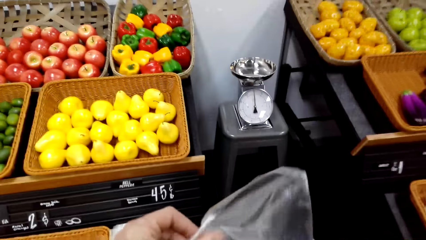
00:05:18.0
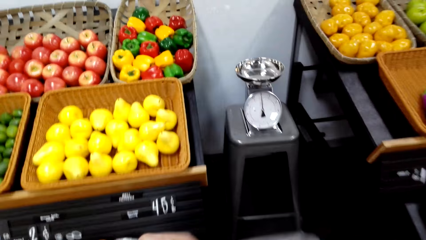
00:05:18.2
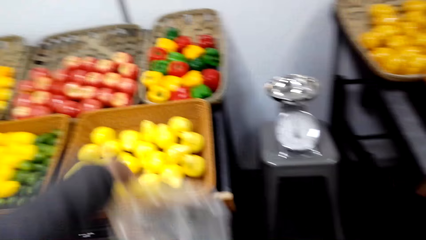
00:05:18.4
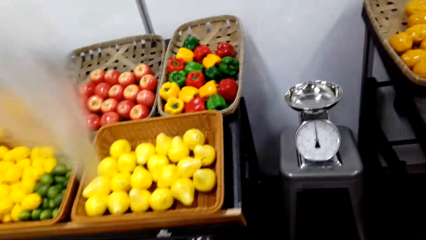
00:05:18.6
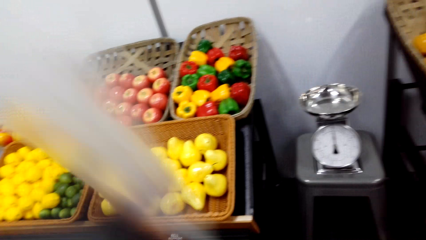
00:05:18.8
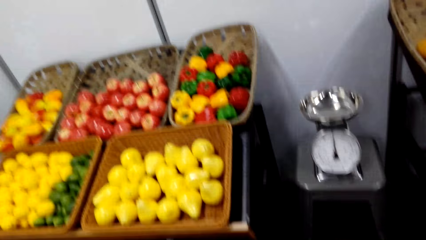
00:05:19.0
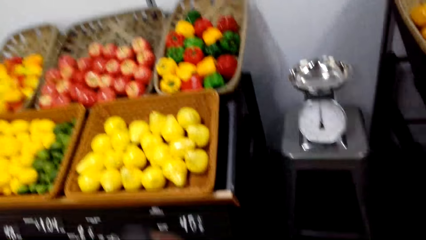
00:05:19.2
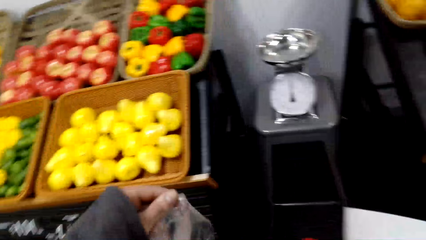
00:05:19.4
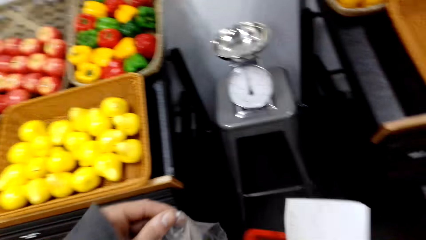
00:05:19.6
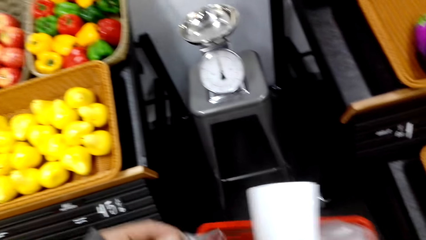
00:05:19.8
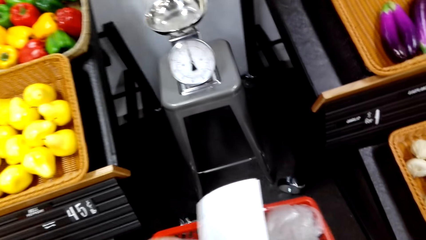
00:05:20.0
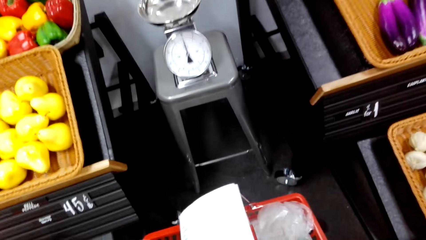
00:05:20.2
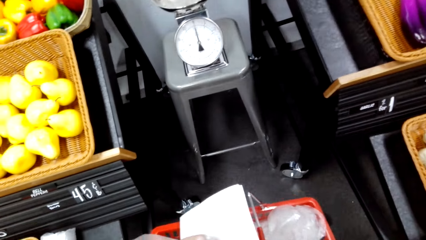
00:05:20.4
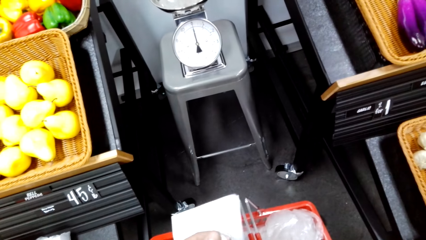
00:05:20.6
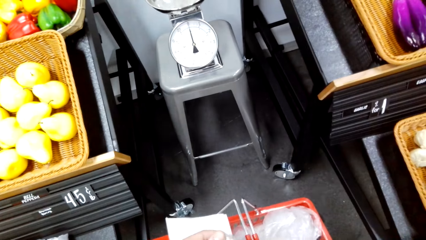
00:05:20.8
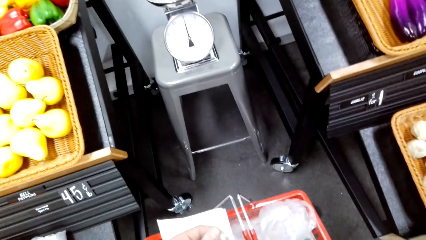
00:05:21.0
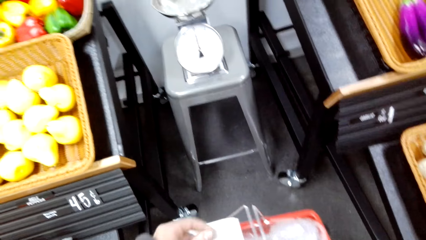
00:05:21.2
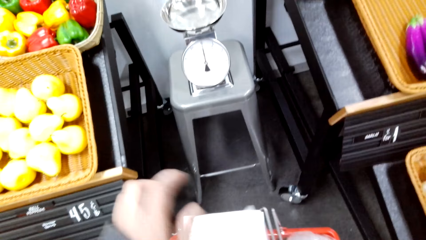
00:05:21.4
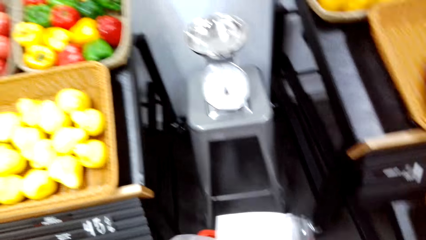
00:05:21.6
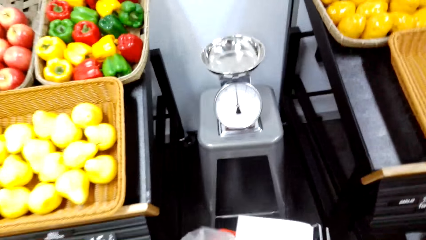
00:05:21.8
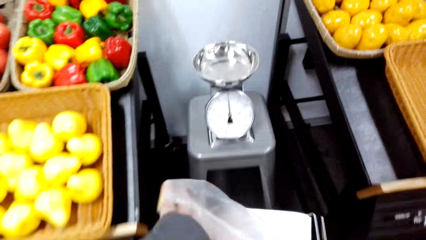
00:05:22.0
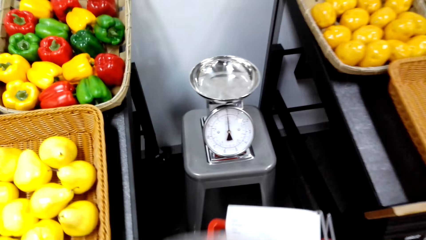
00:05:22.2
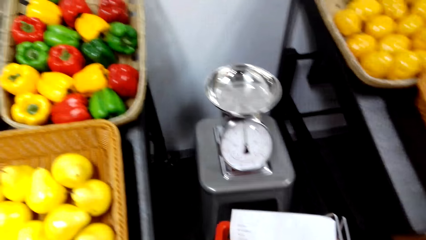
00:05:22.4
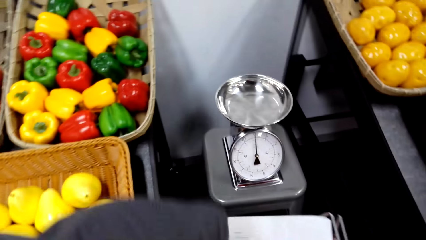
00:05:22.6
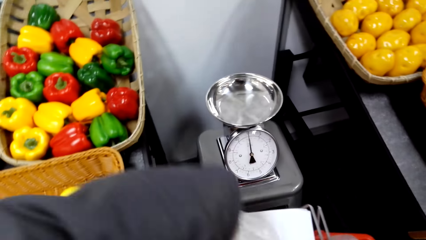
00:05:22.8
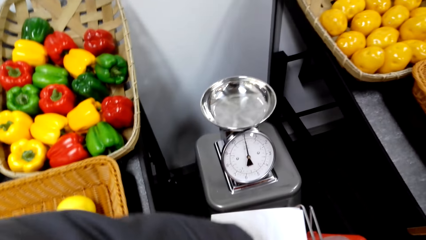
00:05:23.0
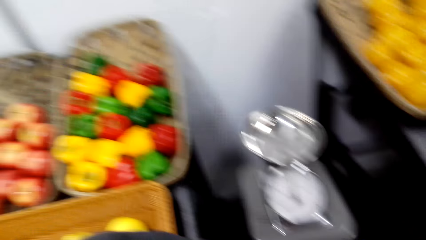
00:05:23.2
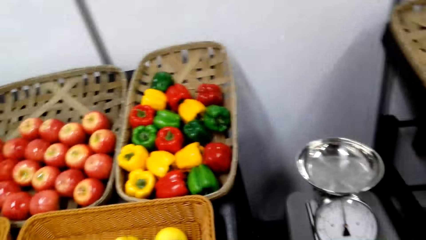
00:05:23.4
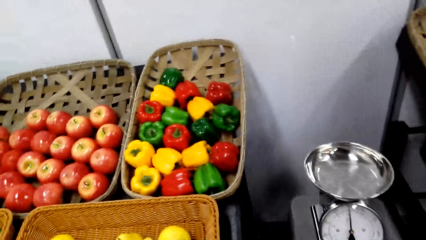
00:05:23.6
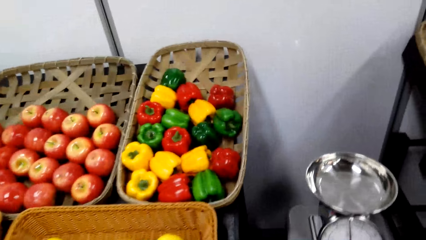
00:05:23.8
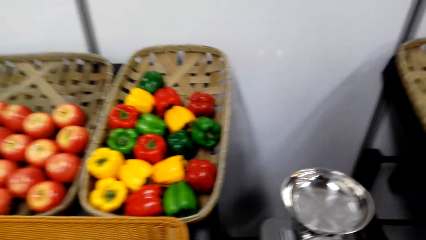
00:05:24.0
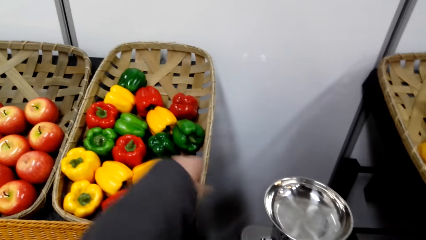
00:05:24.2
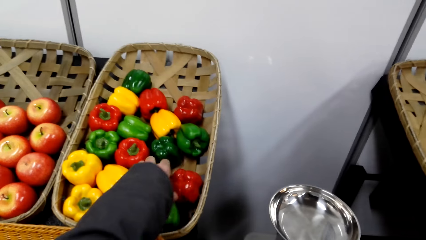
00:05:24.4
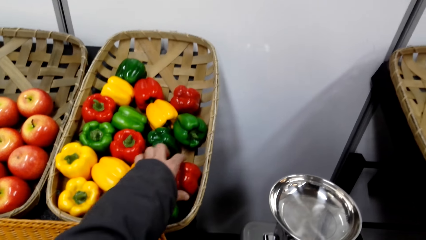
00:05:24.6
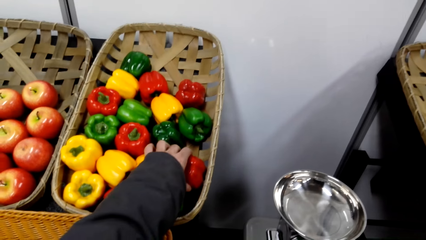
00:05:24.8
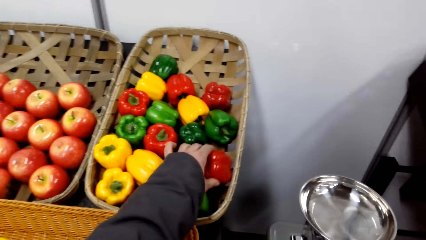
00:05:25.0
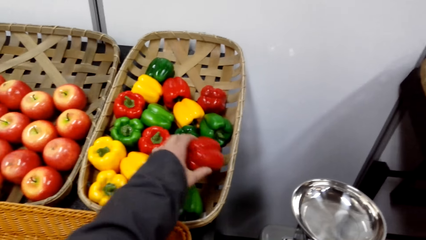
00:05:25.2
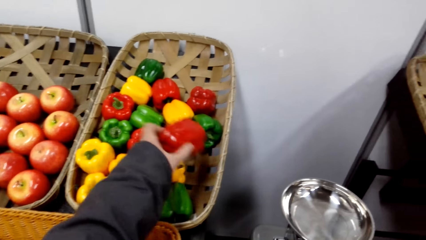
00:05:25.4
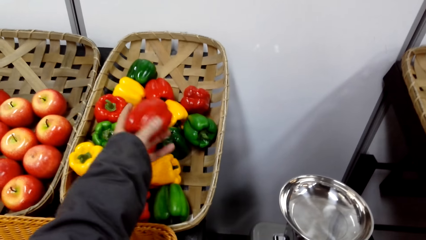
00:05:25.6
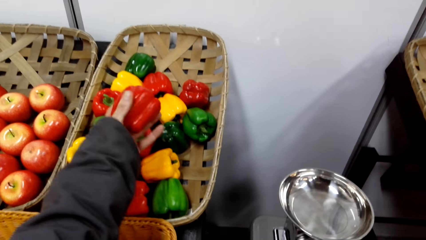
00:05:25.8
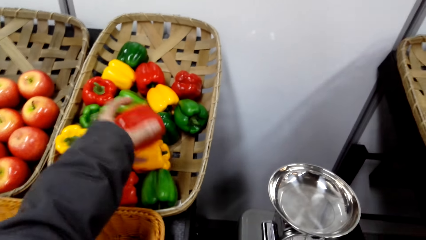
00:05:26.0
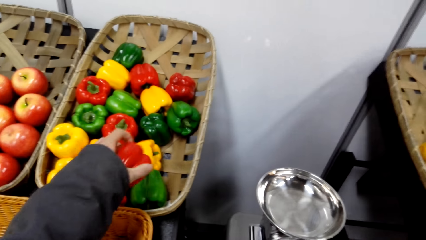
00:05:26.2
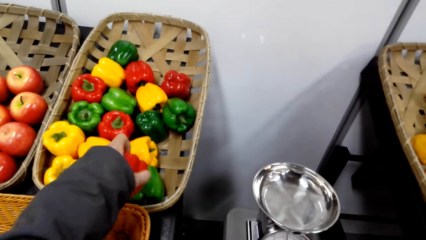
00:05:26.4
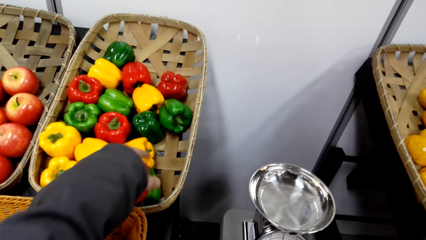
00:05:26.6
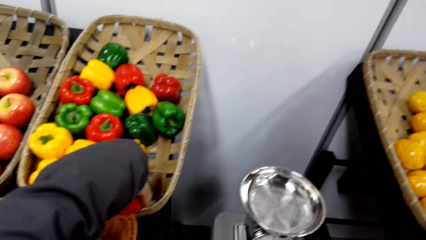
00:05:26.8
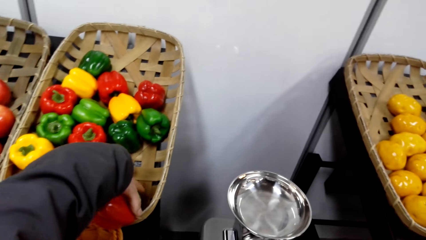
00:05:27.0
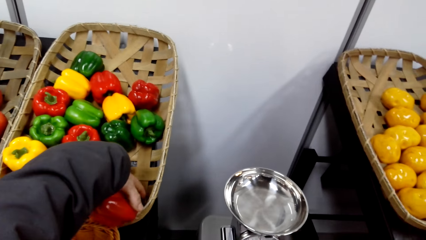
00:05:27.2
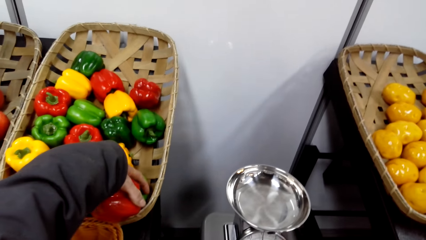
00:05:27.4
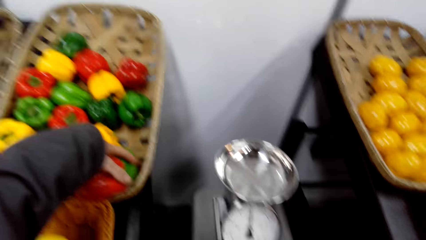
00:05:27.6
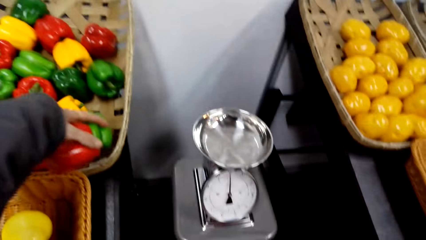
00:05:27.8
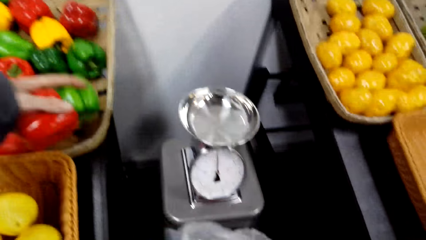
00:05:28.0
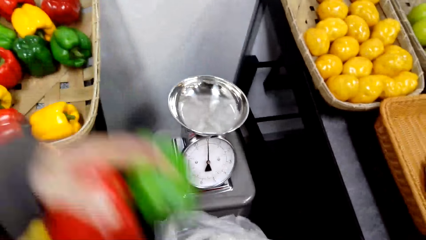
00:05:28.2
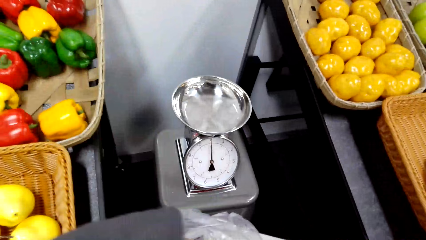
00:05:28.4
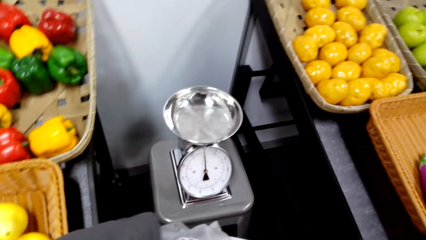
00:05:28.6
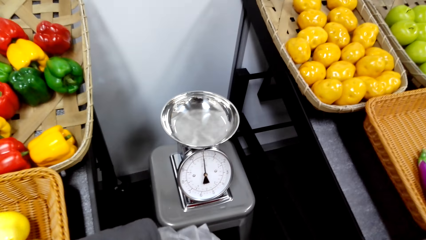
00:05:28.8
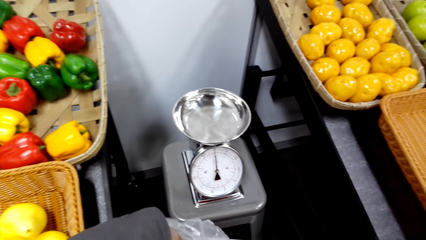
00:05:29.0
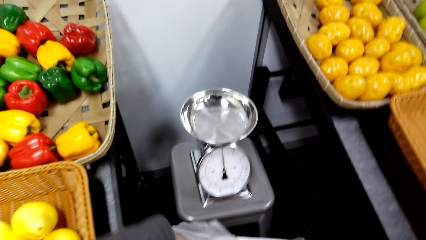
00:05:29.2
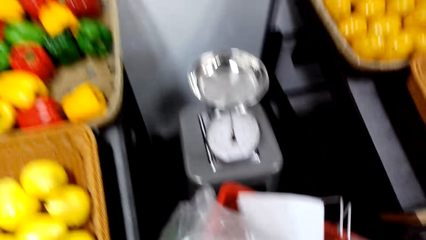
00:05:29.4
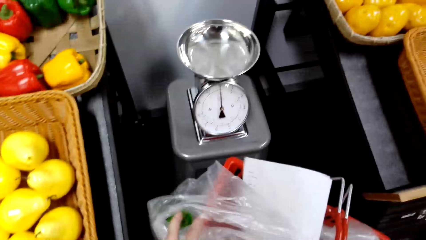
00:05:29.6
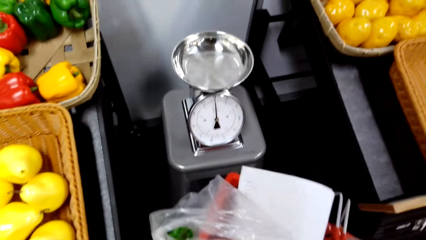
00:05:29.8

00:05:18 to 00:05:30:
The camera wearer holds a polythene bag. They pick a bell pepper. They put the green pepper in the poly bag.

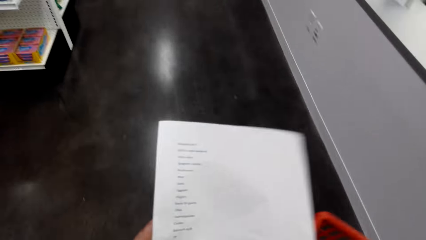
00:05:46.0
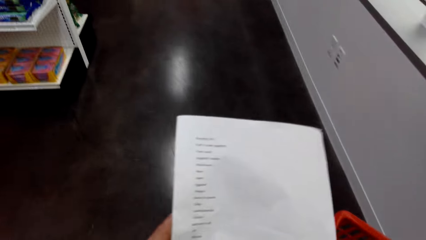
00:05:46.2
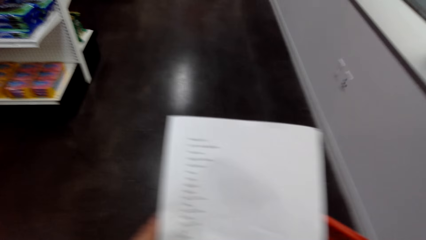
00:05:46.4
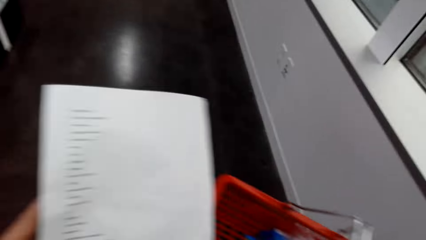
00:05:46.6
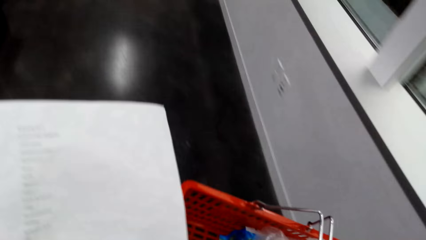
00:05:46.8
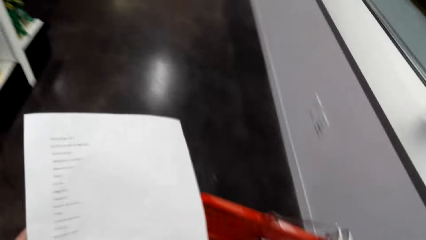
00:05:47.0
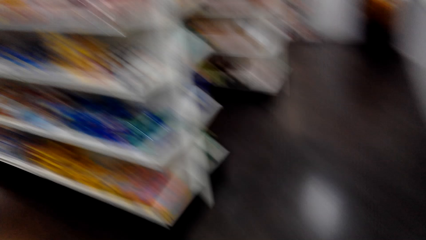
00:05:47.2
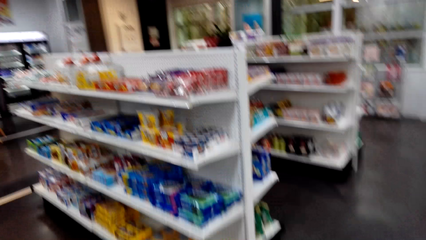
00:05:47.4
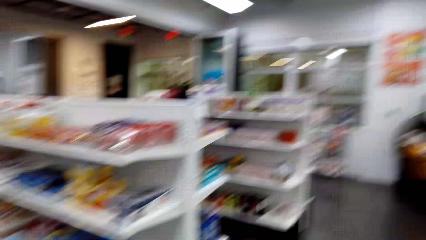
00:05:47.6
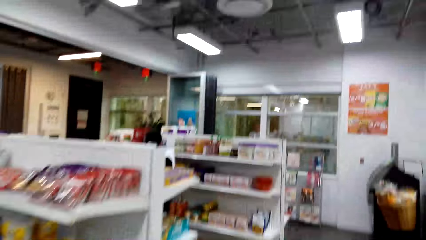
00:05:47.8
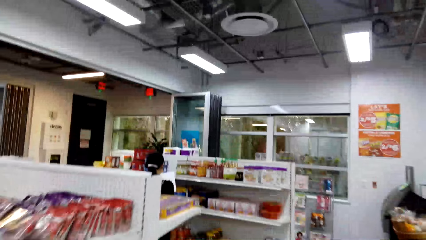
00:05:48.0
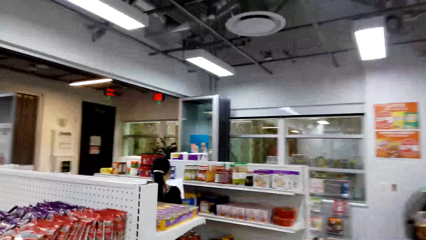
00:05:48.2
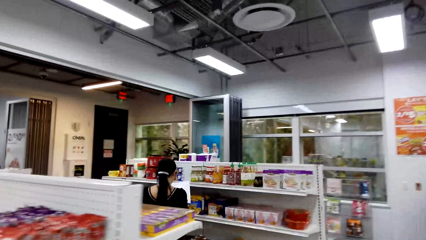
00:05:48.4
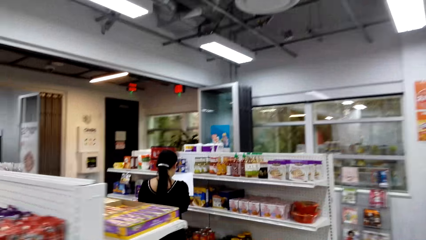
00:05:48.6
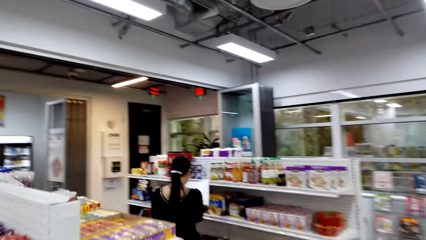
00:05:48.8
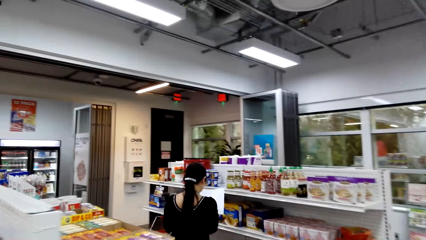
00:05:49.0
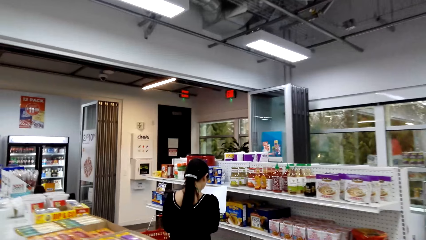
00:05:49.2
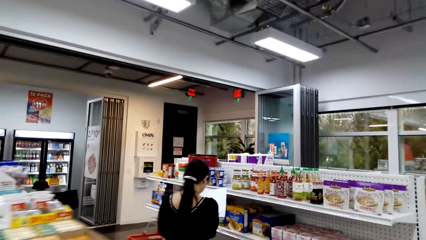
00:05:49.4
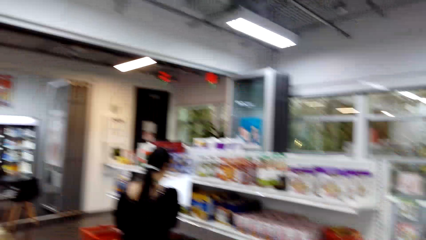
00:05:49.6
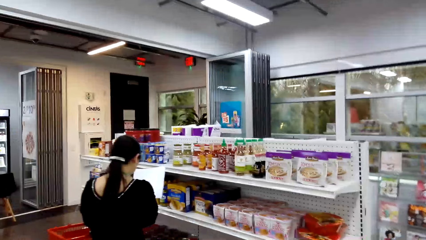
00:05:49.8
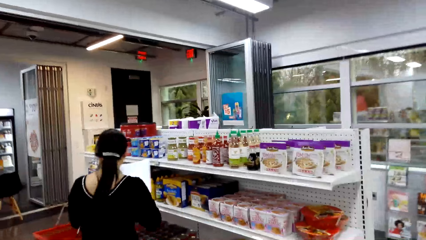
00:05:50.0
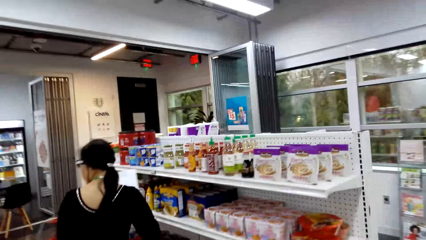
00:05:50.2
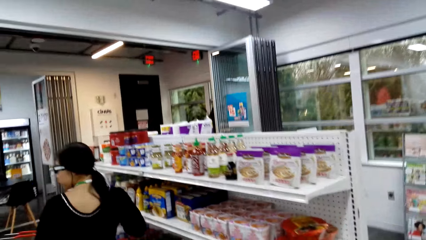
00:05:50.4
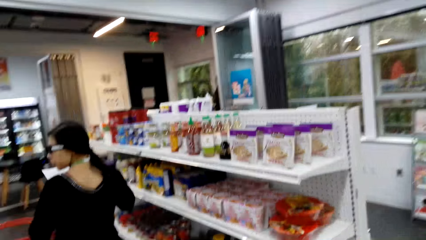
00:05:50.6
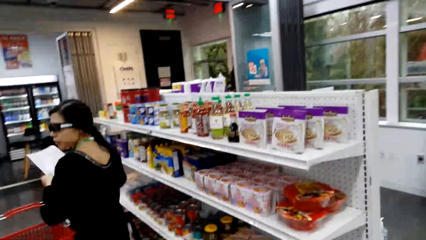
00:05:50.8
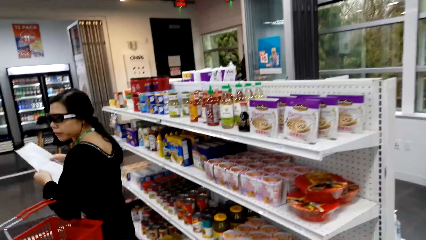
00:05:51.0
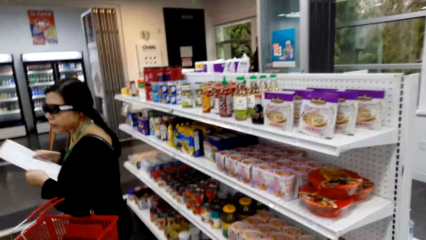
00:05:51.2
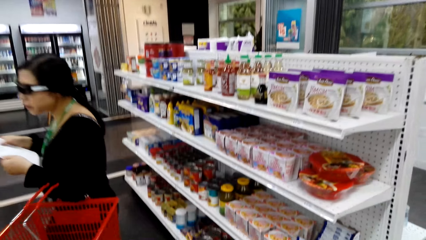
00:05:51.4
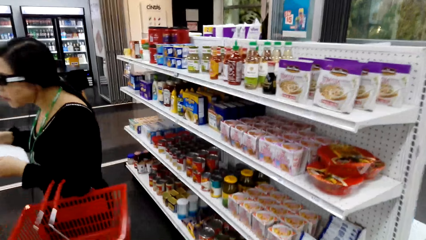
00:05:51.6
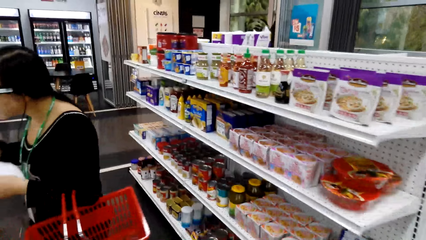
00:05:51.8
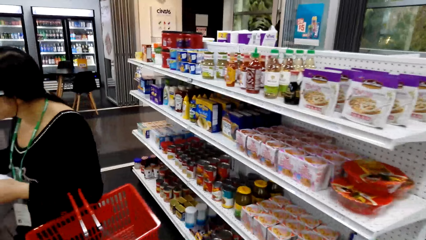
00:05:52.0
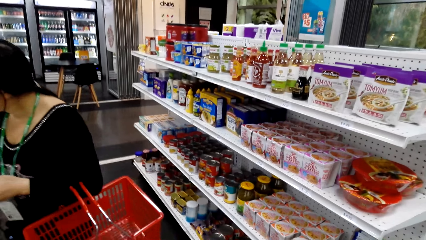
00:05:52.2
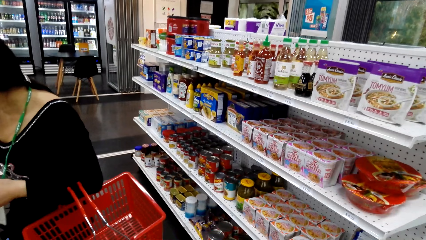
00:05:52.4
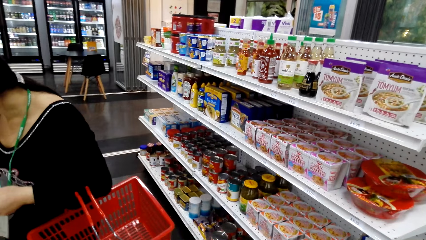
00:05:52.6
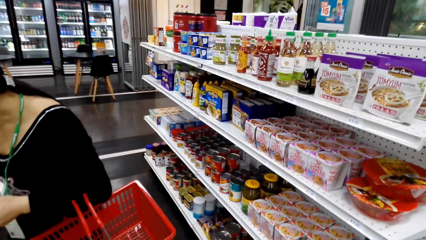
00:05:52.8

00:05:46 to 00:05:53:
The camera wearer turns to the side. They walk around. A man holds a paper. The man turns around.
